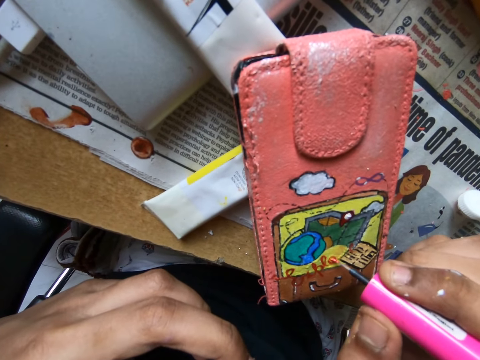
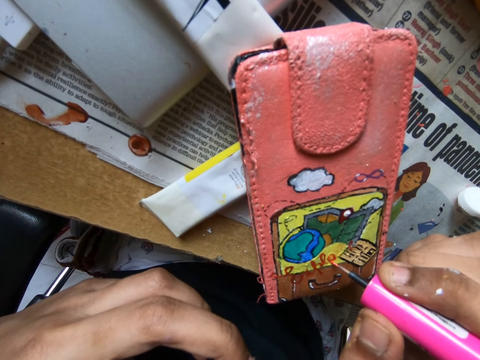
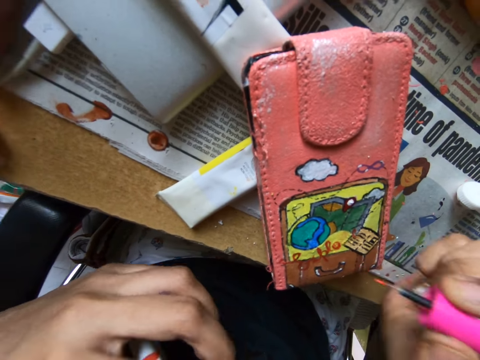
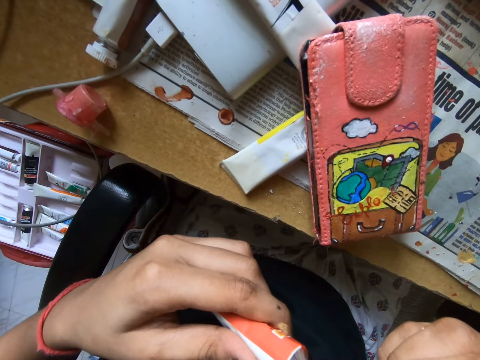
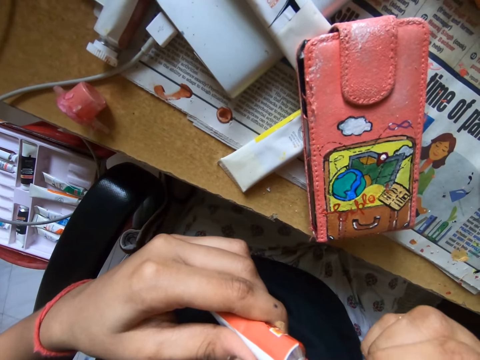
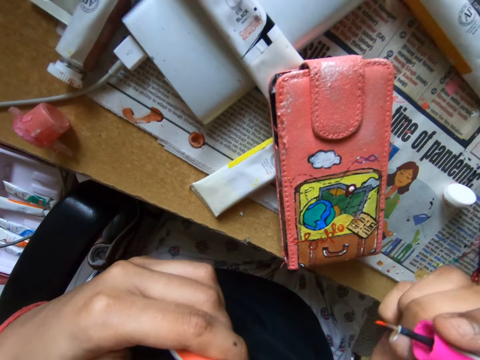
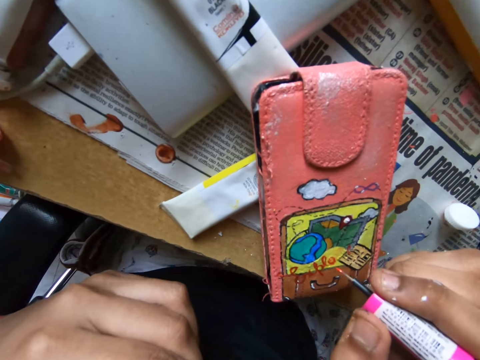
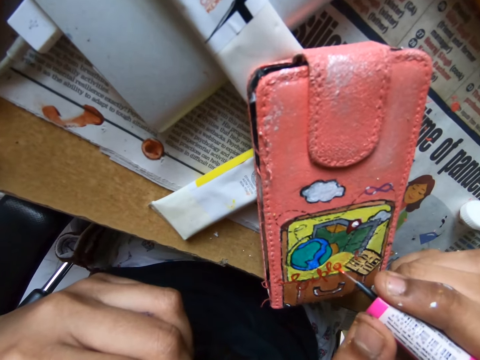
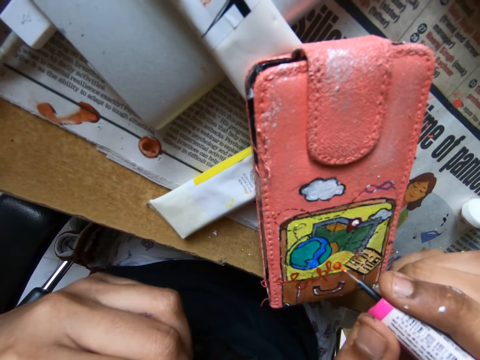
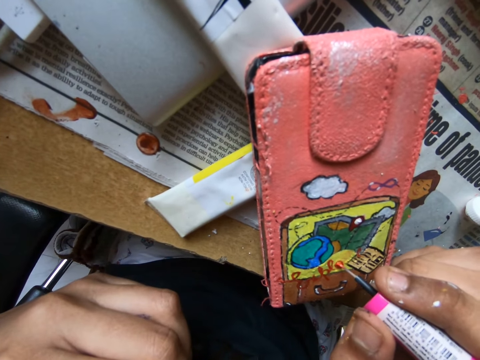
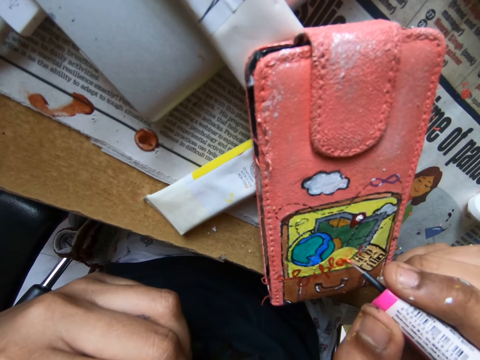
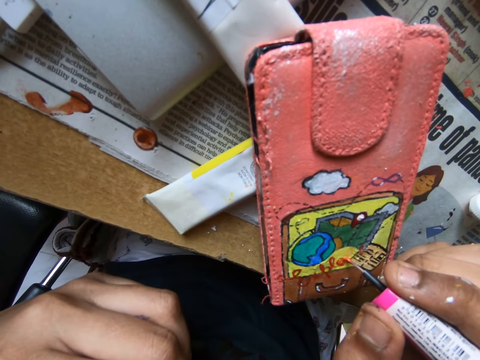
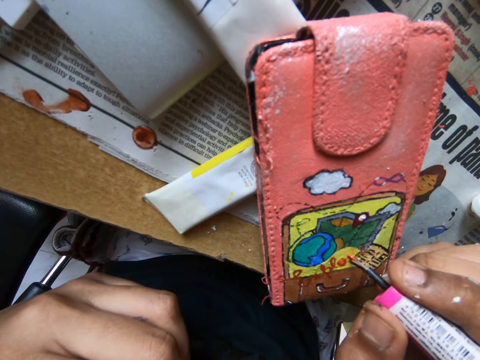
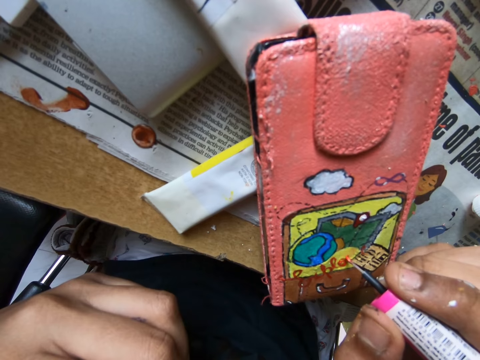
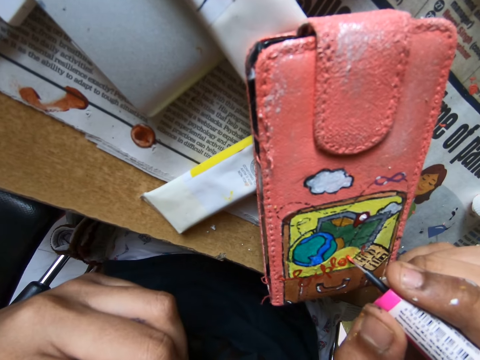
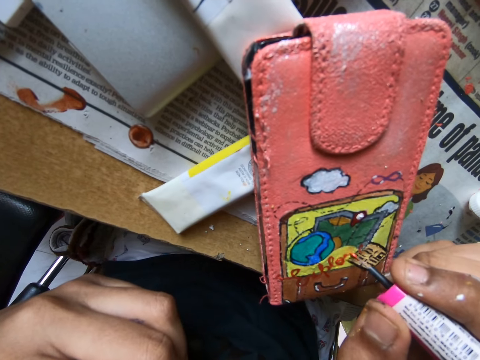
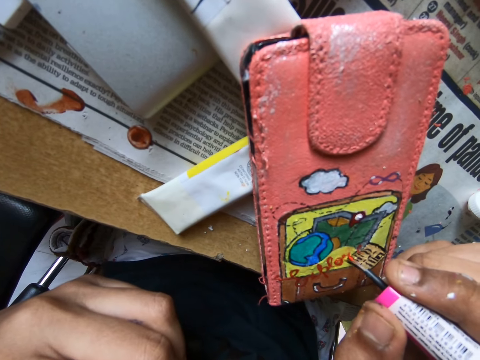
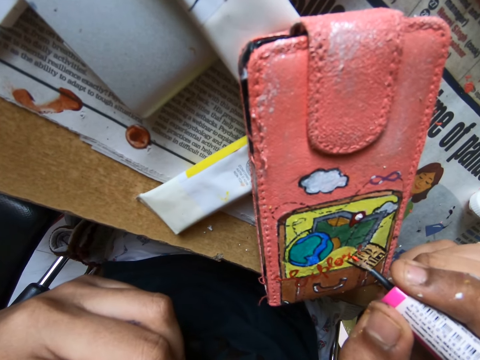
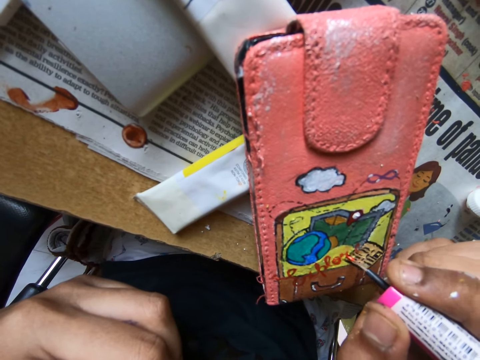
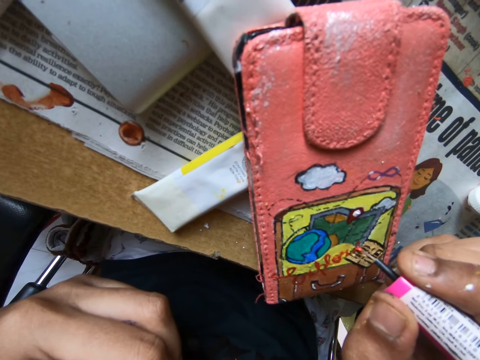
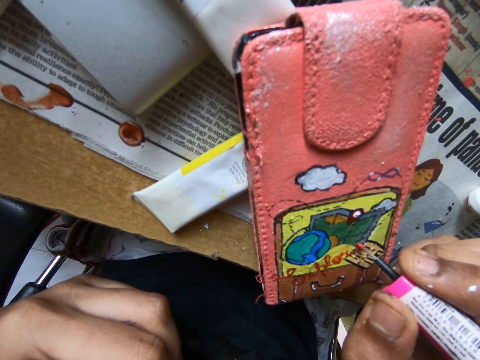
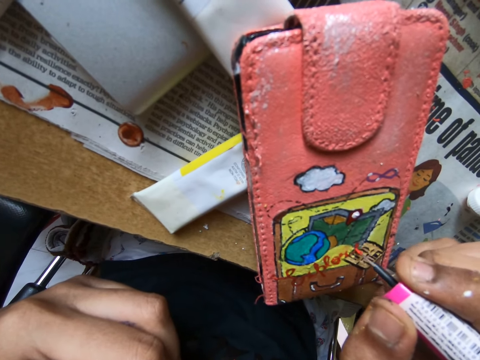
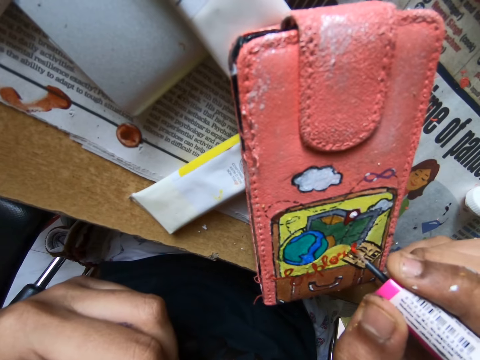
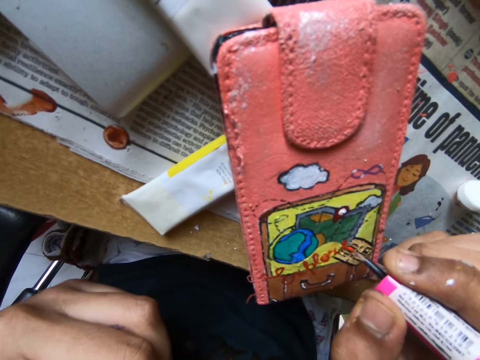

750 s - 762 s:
The camera wearer scoops paint on a paint bottle with a paint brush. They paint a wallet with the paint brush.

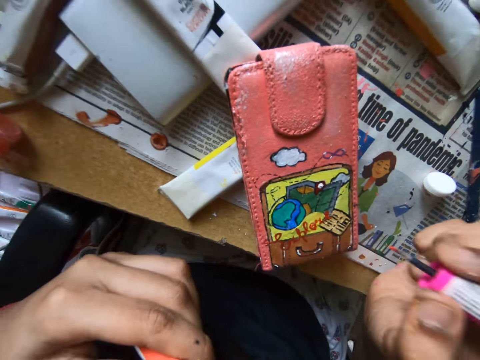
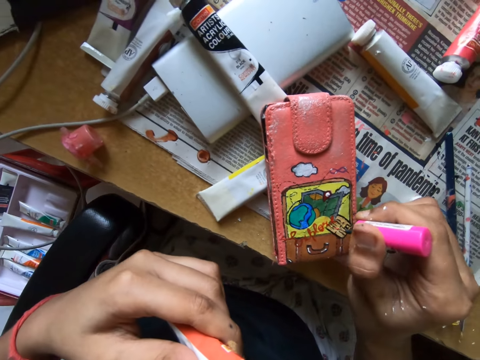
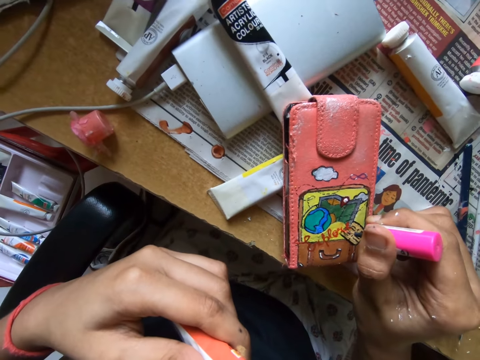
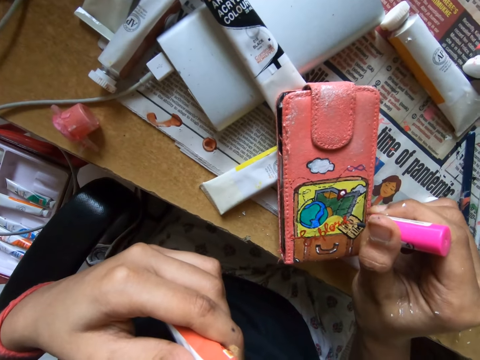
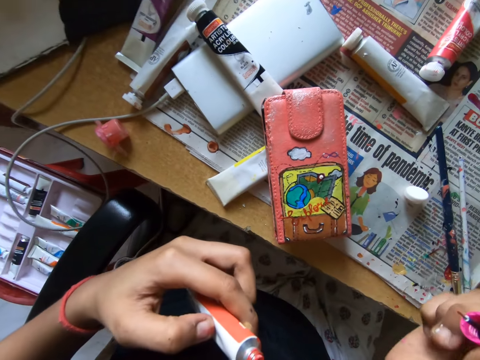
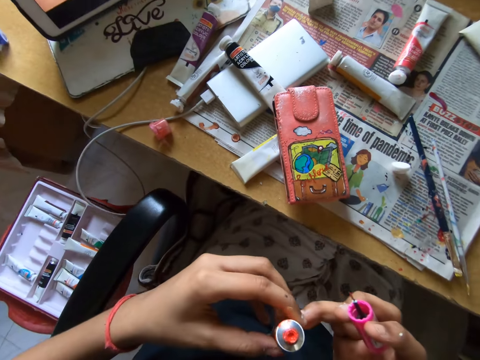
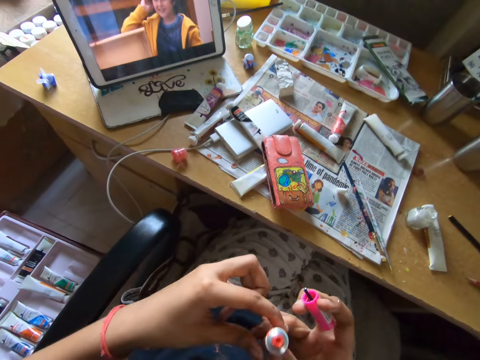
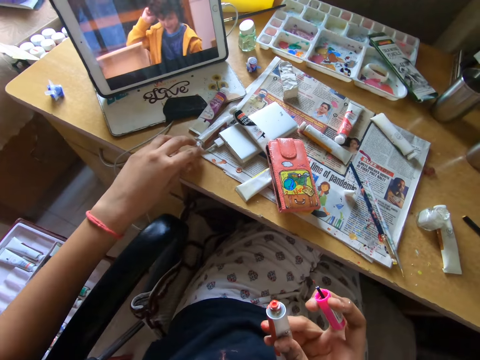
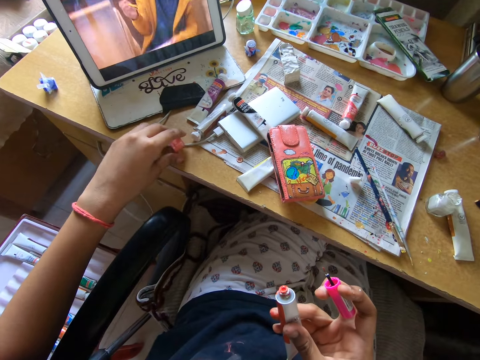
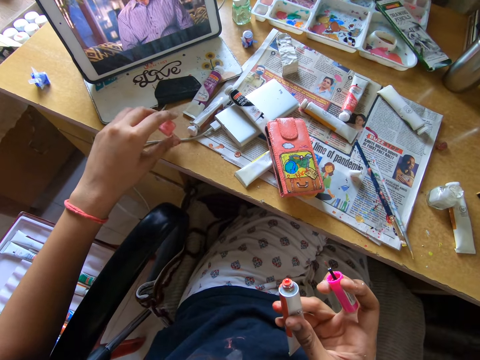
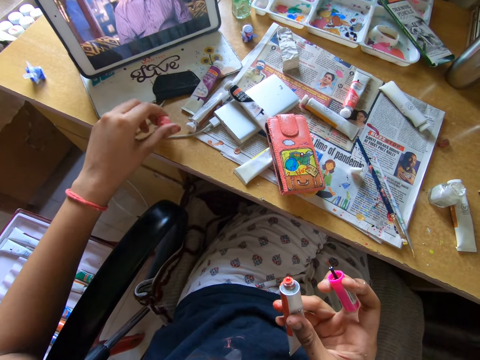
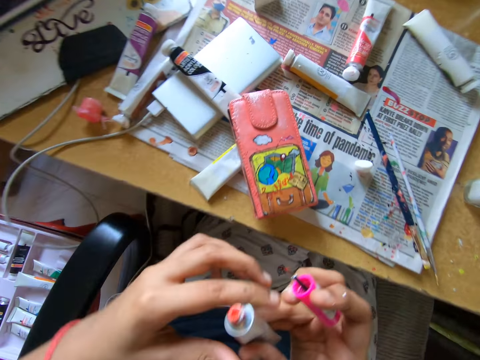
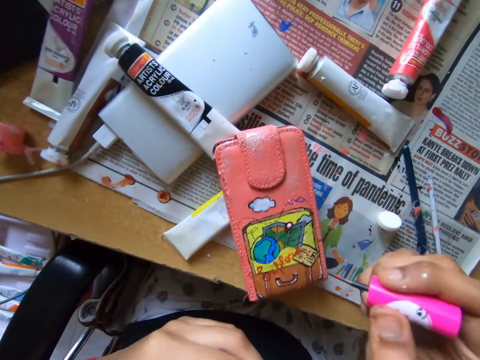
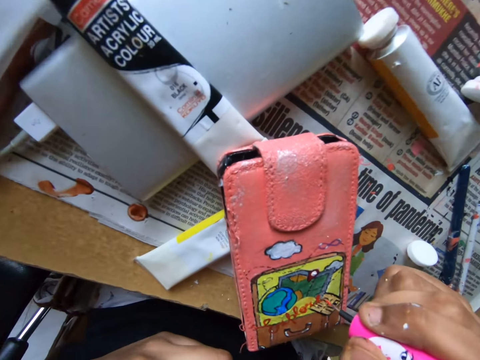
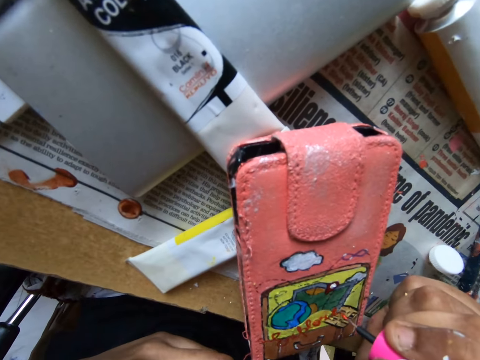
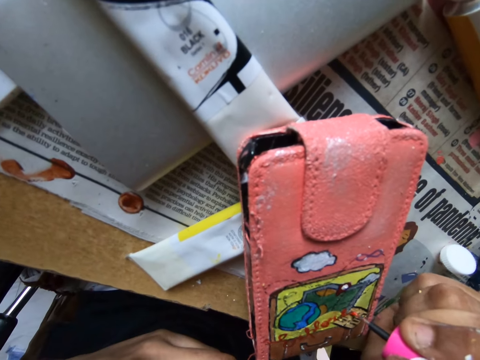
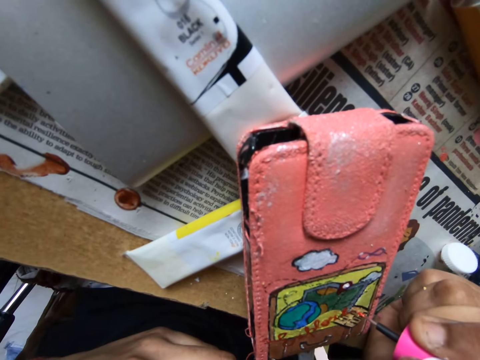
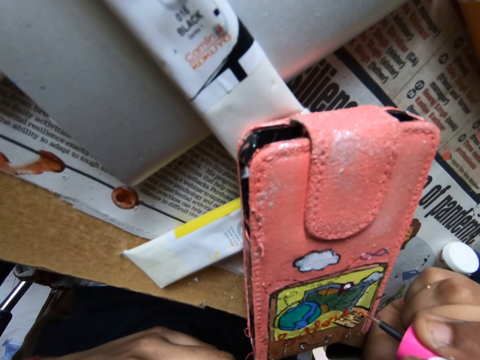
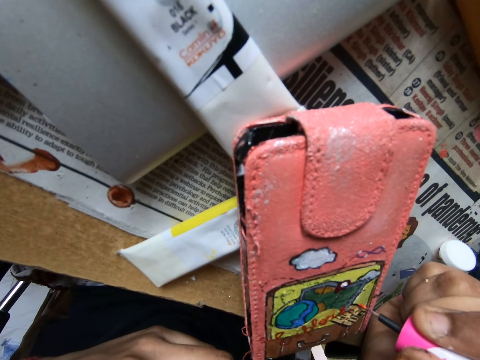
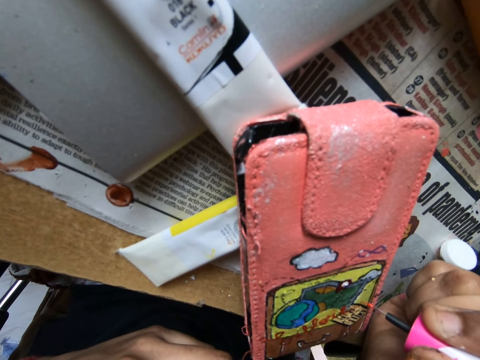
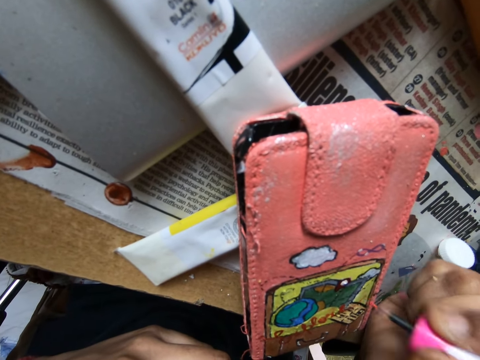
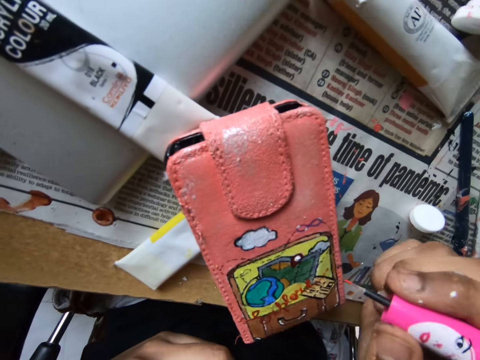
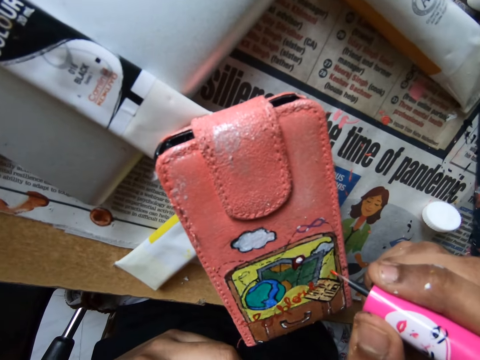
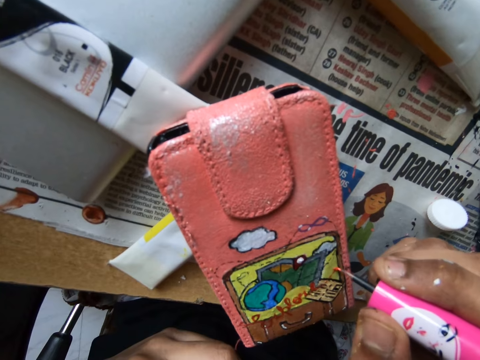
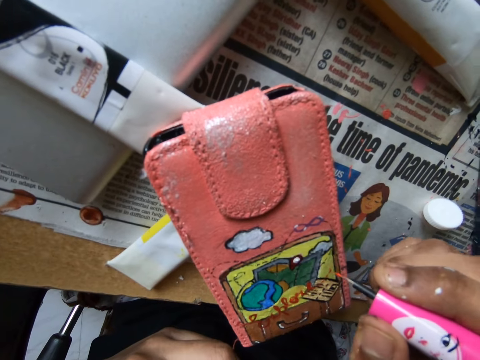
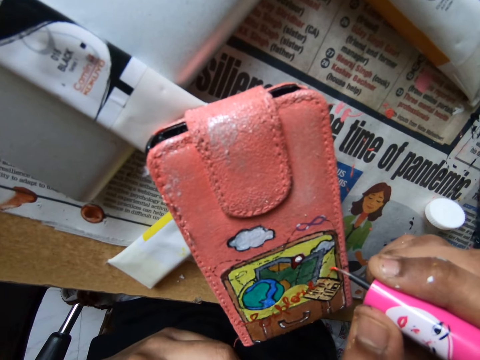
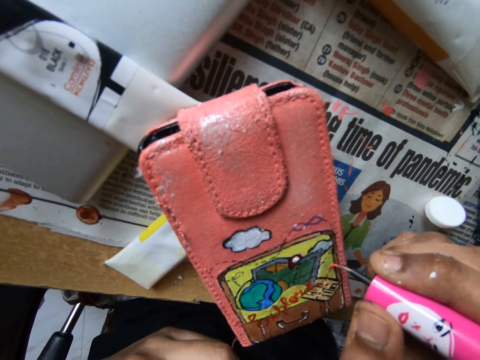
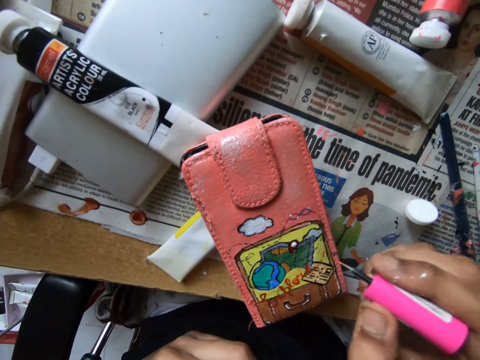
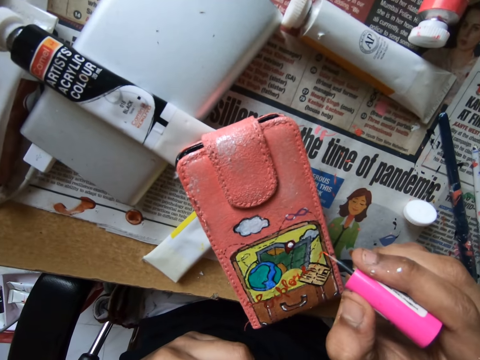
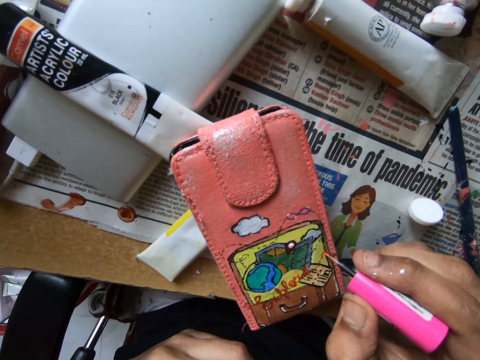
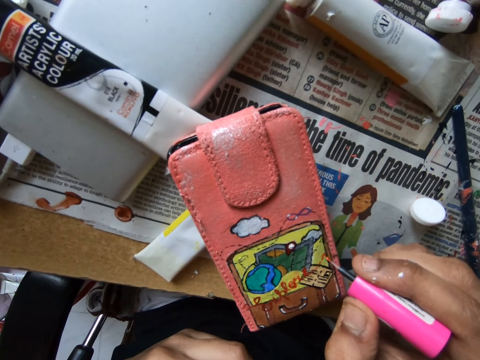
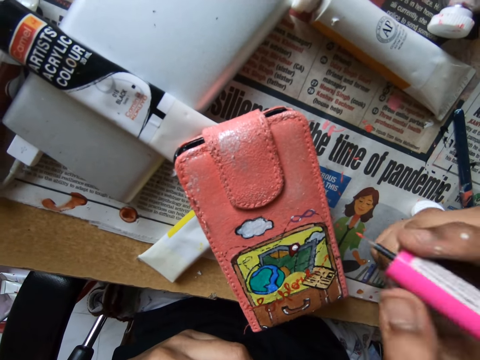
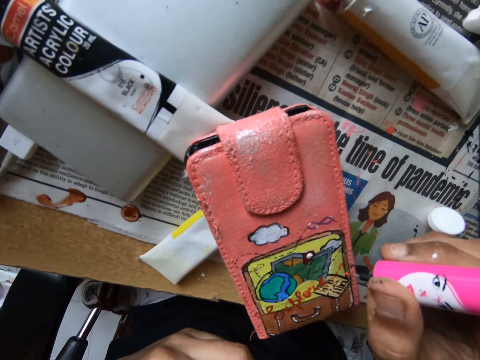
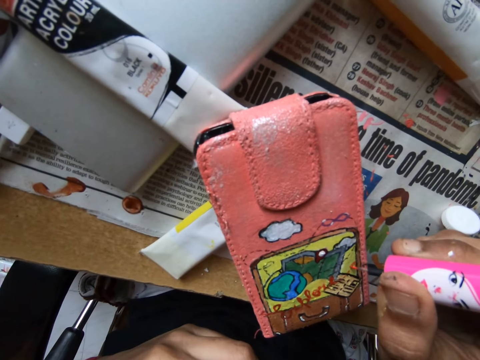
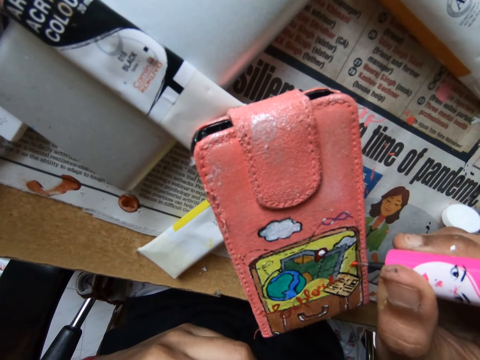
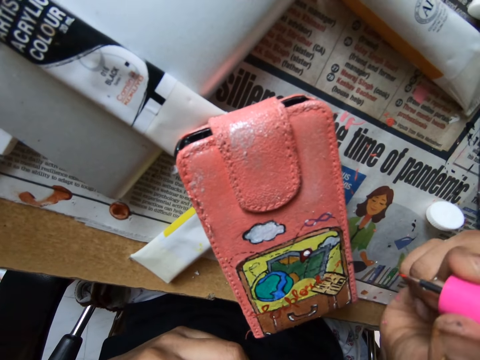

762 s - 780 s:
The camera wearer takes a paint bottle from the other hand. They move the cap of the tube. They move the paint bottle with a hand. They take the paint bottle from the other hand. They continue to paint the phone case with a paint brush.
